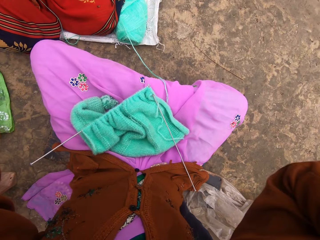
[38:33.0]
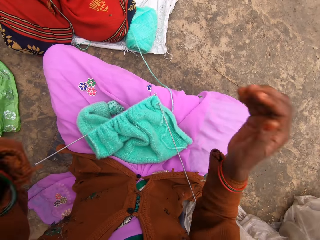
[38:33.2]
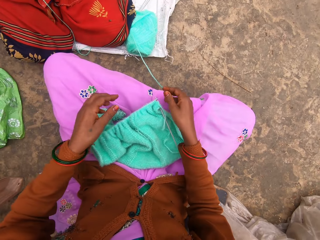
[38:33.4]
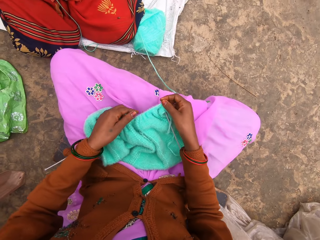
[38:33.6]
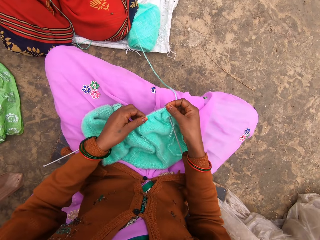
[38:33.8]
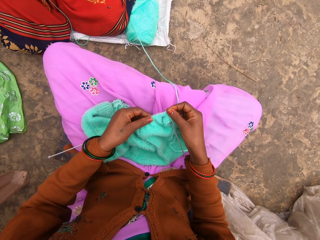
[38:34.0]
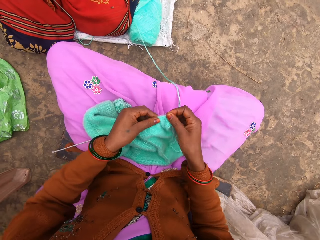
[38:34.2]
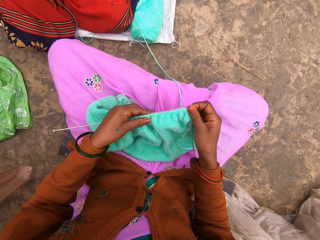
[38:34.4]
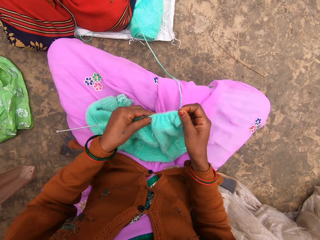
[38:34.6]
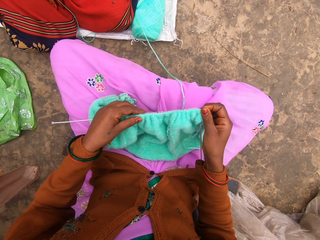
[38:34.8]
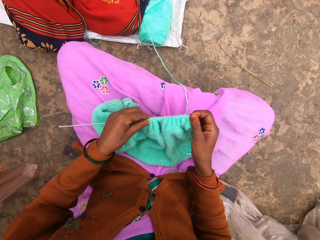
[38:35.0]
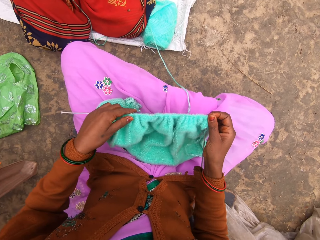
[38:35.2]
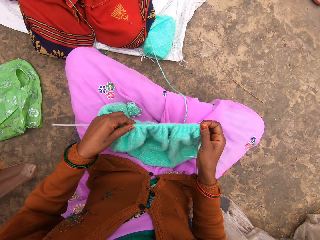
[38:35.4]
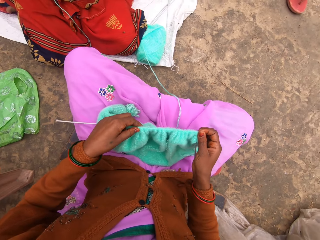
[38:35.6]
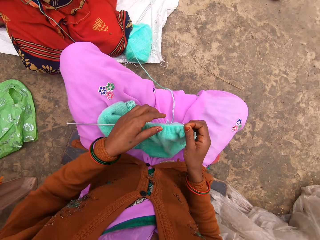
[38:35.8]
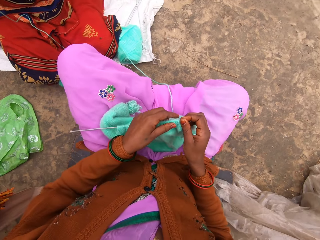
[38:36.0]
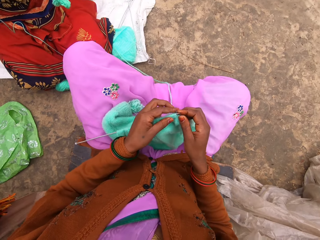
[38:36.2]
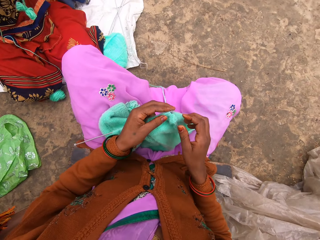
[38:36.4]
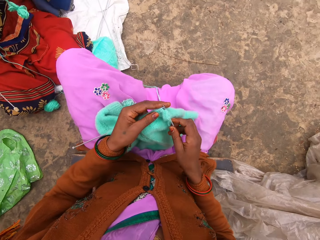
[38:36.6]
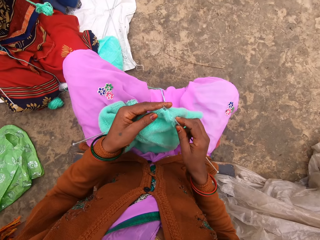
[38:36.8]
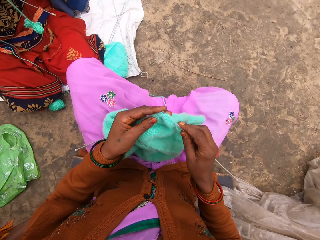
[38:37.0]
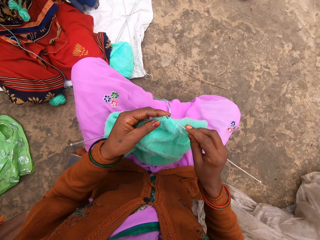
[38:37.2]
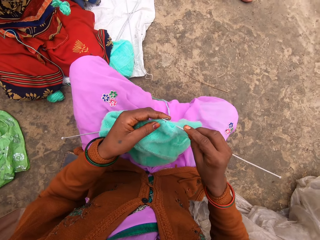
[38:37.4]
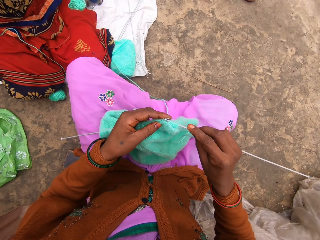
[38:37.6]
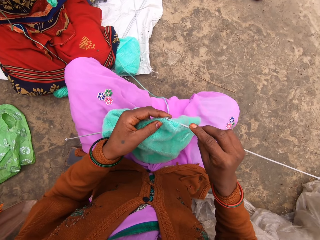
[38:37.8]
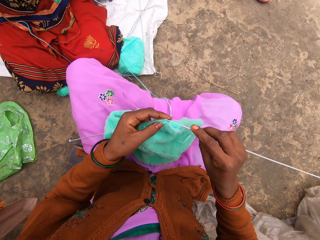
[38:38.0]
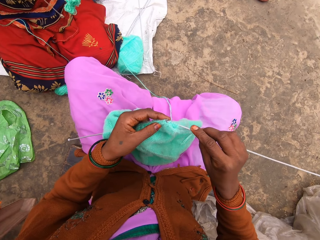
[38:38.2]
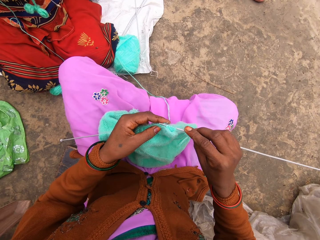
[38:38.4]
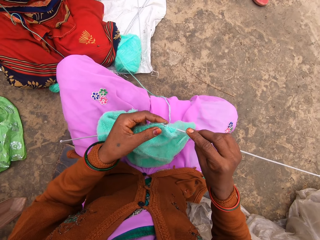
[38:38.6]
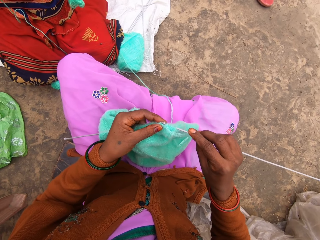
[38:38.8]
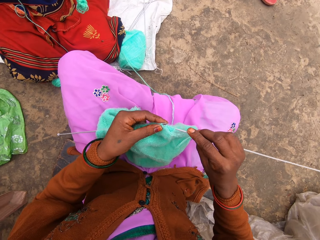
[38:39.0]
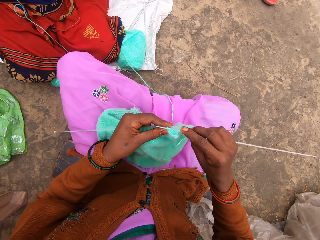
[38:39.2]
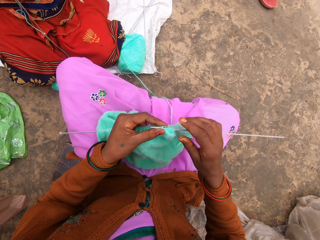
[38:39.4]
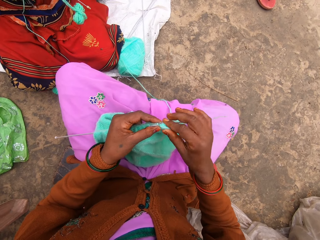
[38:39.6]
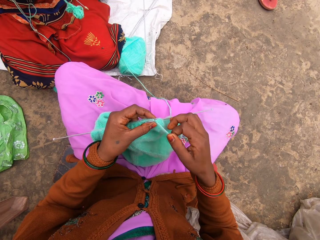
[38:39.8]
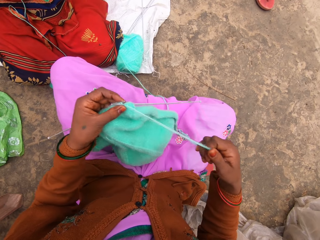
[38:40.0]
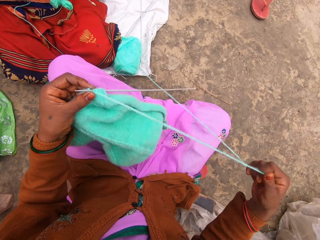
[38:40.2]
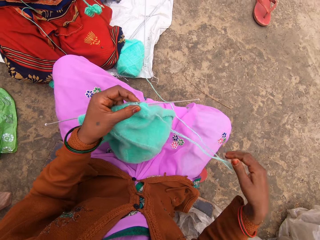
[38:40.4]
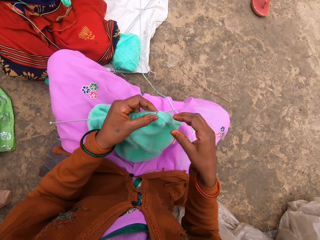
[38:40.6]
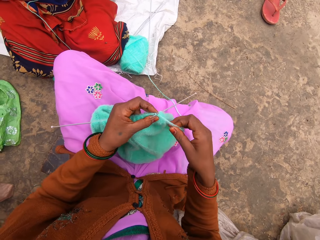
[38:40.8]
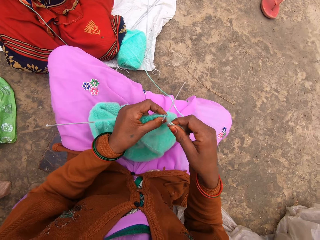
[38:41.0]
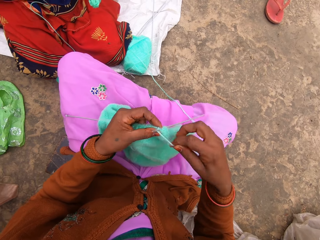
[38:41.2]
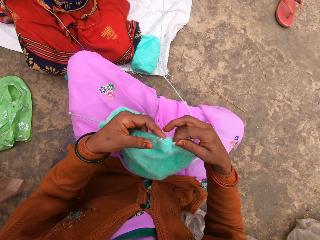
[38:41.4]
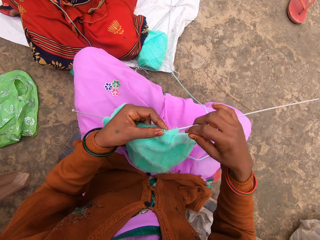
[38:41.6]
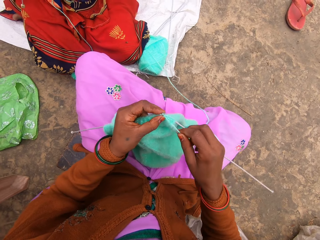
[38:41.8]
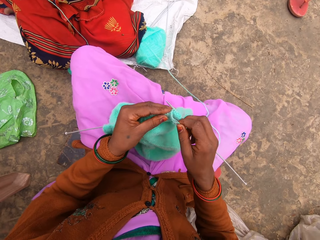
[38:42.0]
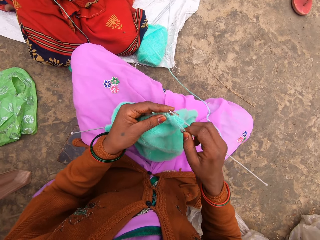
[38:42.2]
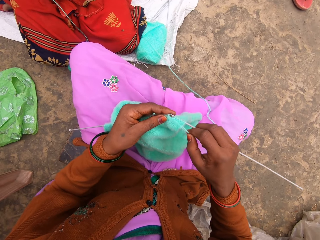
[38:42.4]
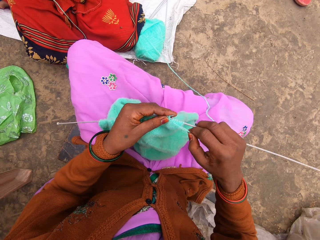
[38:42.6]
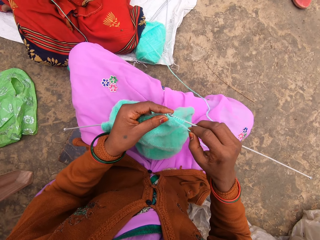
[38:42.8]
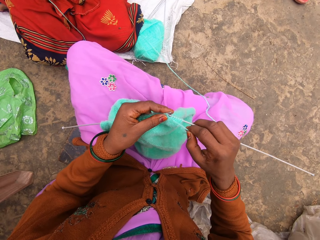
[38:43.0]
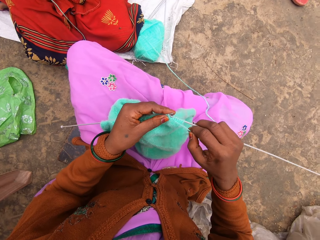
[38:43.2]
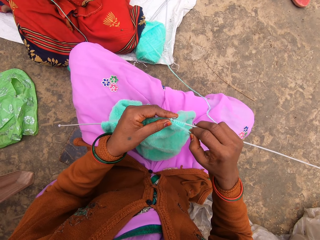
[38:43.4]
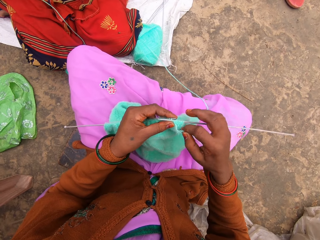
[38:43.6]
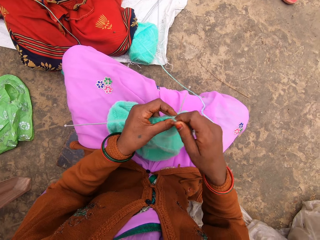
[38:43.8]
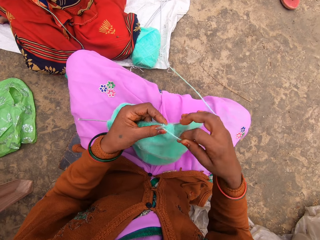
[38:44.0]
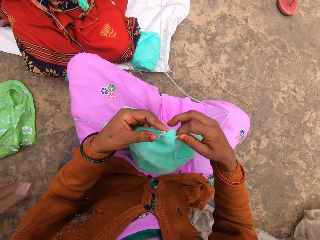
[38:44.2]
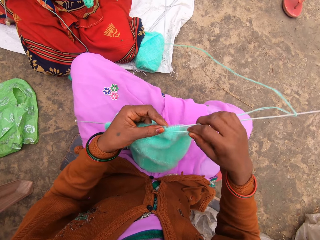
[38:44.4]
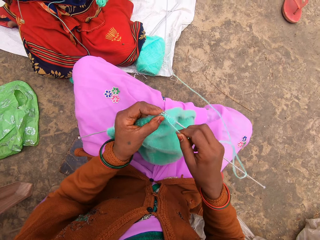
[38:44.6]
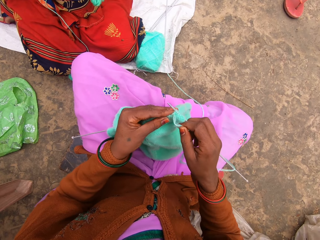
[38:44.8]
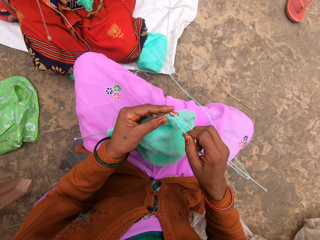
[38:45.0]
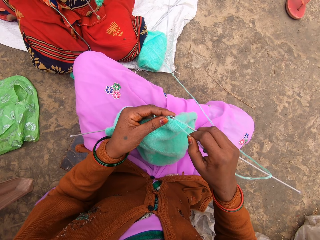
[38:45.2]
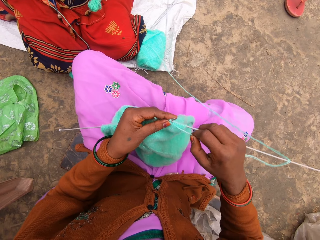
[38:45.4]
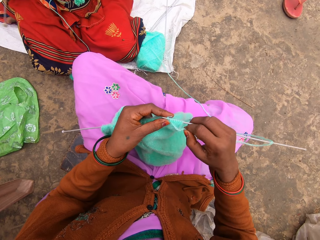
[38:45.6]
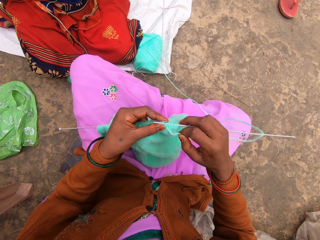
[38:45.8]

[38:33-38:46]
The camera wearer pulls the woolen sweater on the needle. They start to knit.

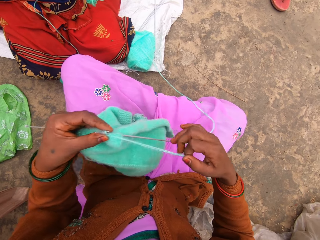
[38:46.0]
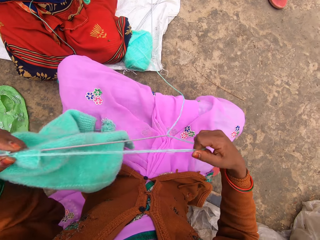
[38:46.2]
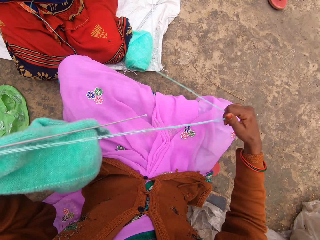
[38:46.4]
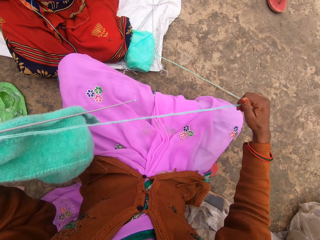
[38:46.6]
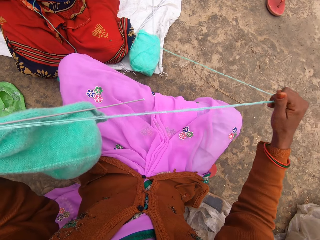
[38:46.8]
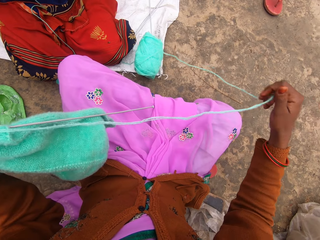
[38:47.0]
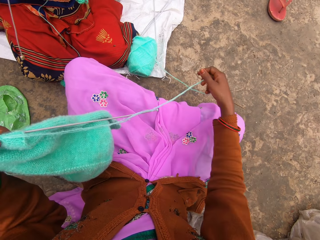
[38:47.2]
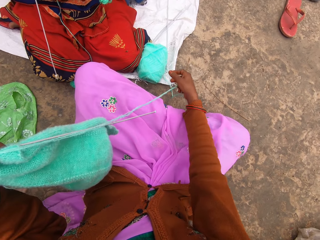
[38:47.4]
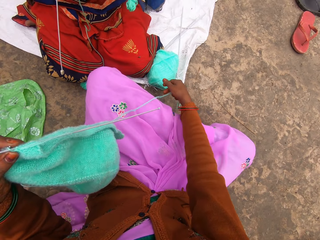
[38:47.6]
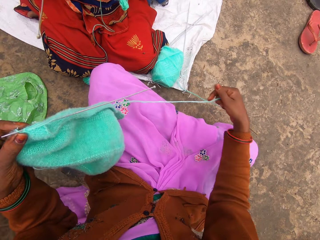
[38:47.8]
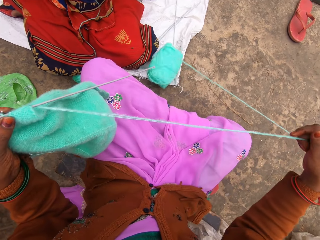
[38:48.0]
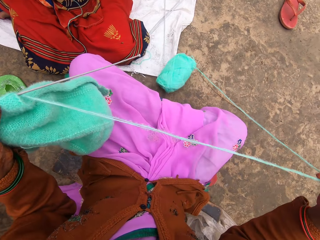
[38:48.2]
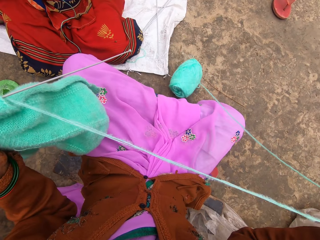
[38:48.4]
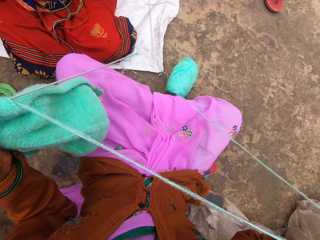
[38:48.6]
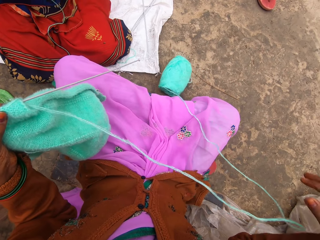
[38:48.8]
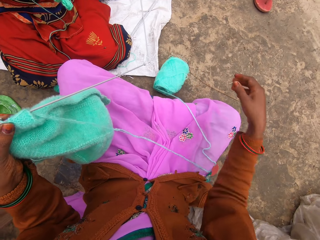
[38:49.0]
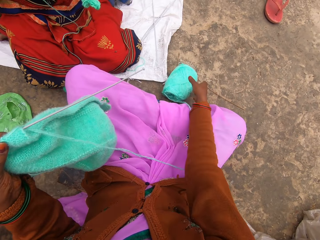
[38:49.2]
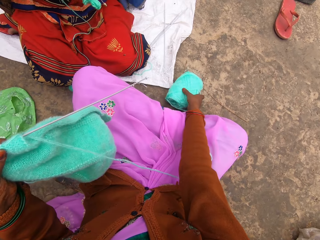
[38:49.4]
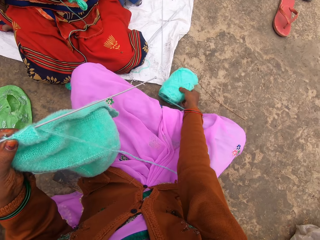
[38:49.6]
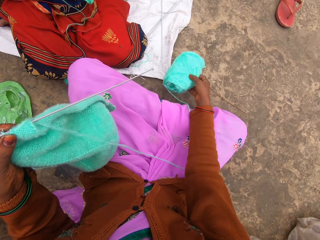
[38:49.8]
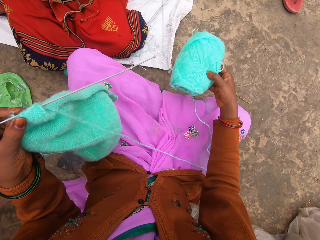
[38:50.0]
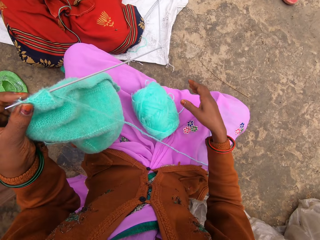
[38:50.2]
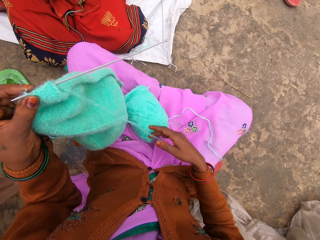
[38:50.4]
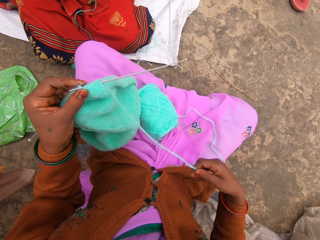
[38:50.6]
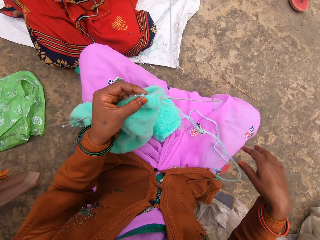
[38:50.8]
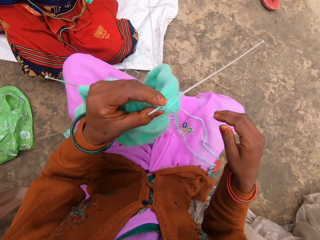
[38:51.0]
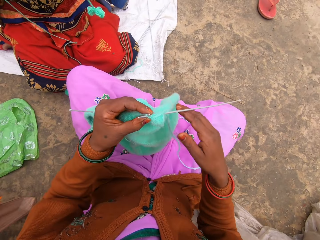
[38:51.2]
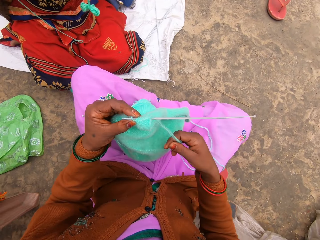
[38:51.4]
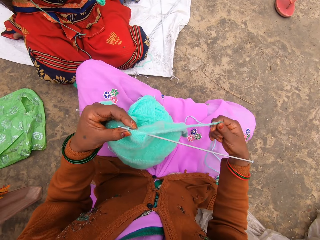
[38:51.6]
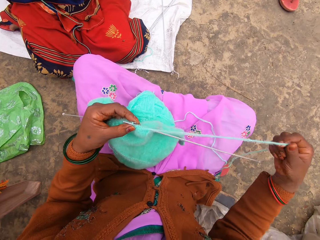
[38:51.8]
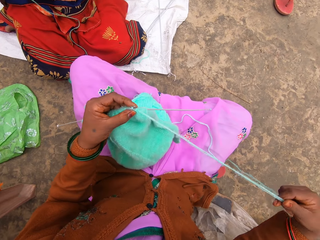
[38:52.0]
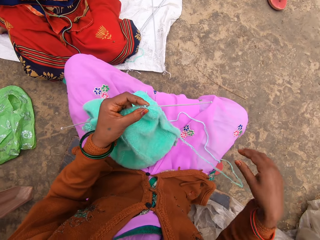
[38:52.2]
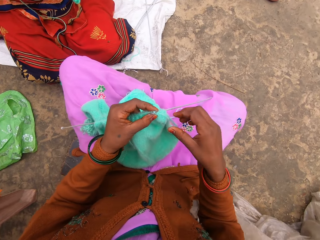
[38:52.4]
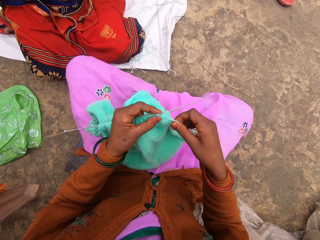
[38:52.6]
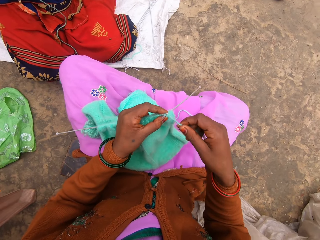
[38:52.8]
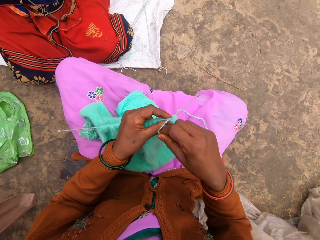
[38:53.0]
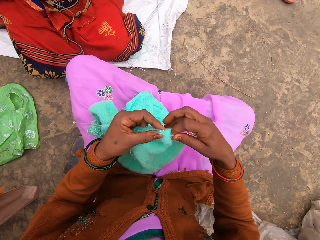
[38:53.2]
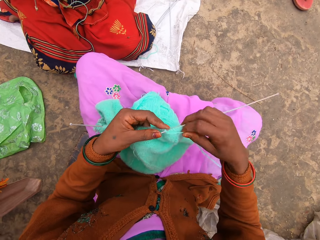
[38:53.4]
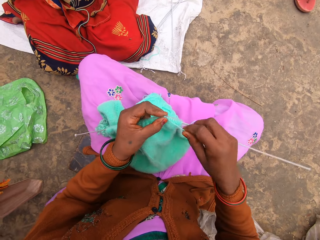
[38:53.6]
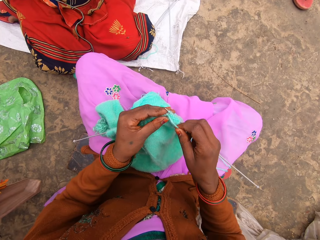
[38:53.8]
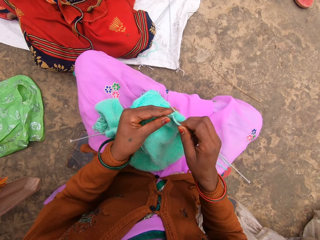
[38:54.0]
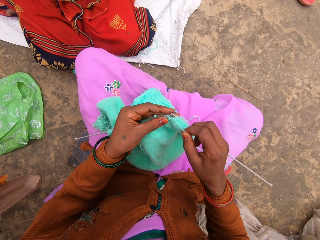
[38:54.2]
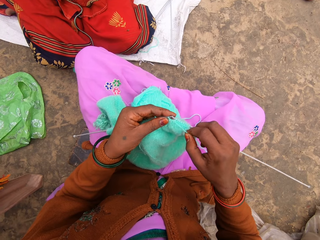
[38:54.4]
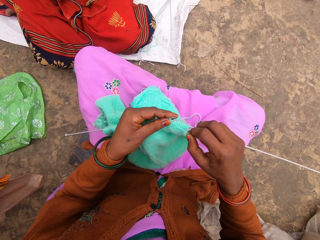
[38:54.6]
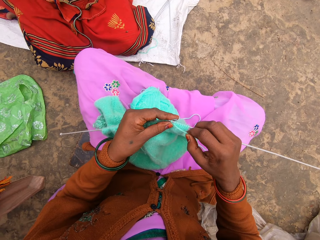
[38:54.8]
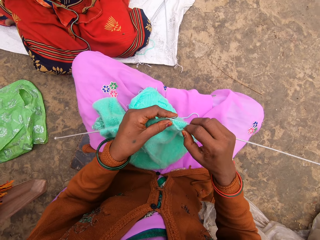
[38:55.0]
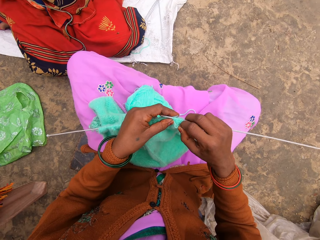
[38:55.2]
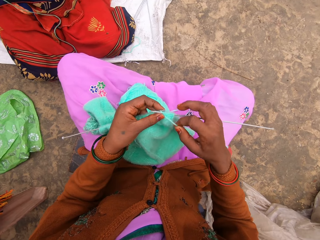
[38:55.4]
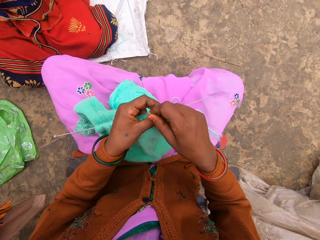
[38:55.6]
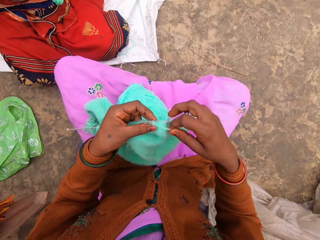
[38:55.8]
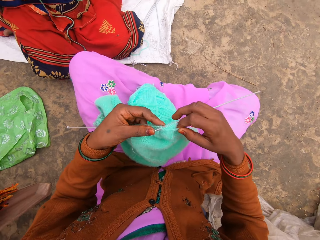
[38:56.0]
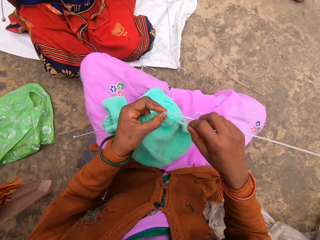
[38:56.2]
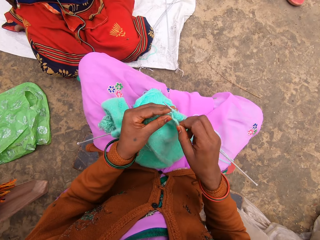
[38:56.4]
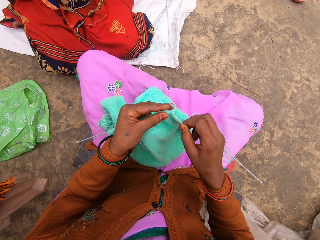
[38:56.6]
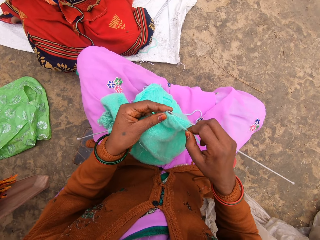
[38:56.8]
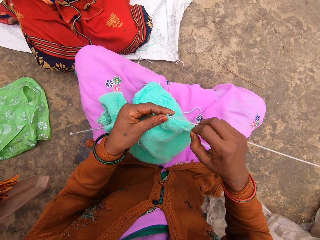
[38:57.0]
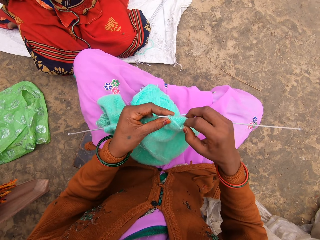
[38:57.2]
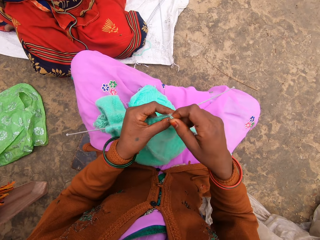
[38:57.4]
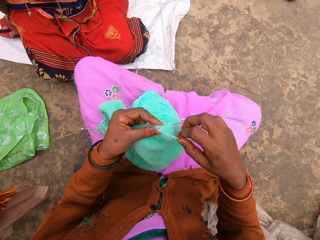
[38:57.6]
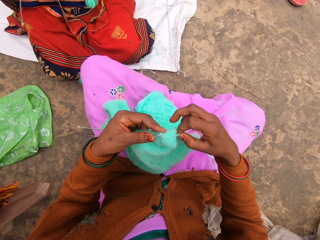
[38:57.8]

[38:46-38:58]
The camera wearer removes the thread on the yarn. He puts the yarn in his lap. He knits.
